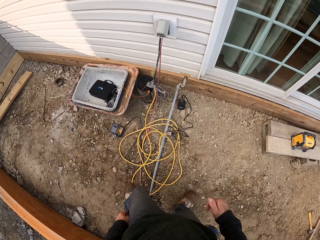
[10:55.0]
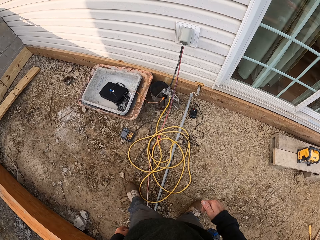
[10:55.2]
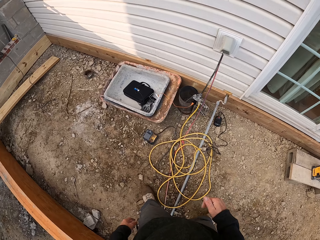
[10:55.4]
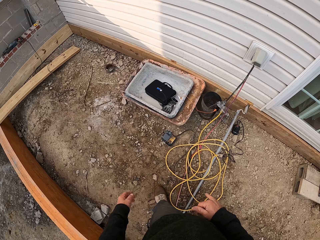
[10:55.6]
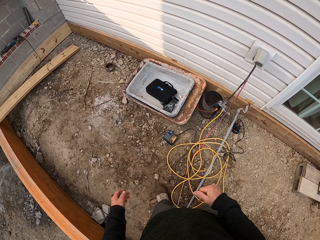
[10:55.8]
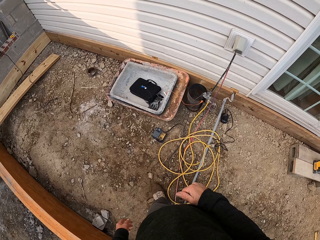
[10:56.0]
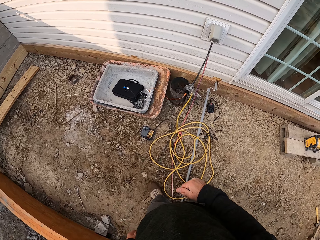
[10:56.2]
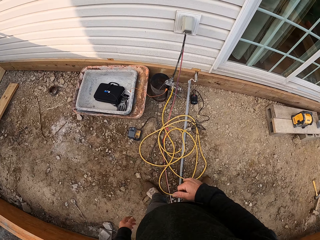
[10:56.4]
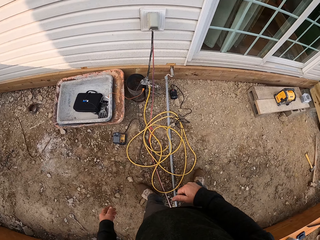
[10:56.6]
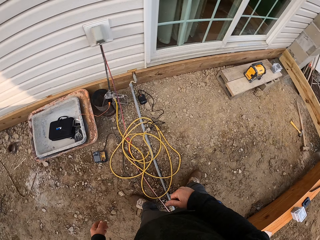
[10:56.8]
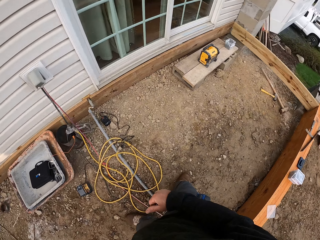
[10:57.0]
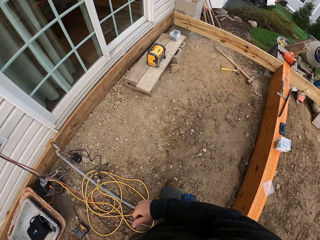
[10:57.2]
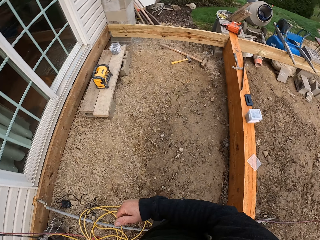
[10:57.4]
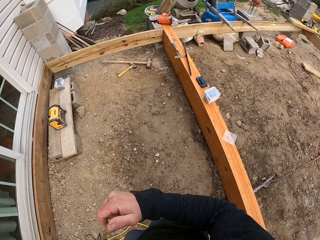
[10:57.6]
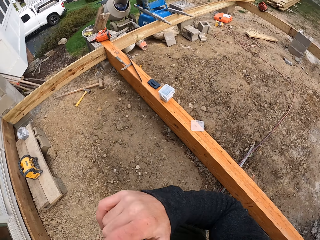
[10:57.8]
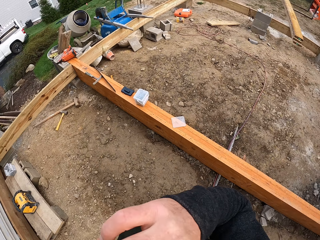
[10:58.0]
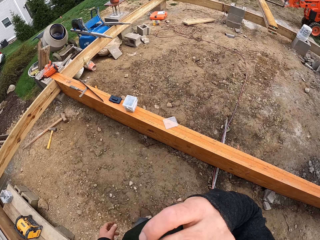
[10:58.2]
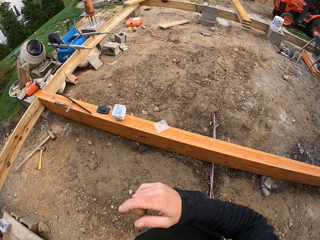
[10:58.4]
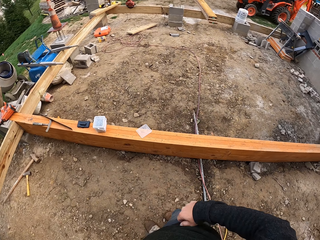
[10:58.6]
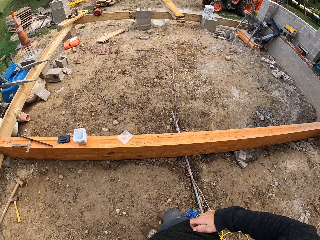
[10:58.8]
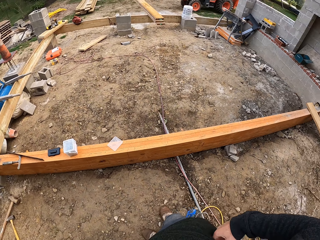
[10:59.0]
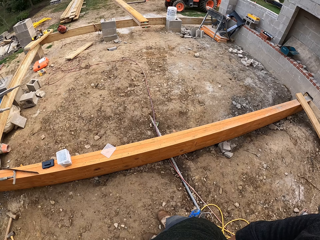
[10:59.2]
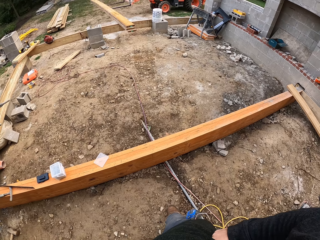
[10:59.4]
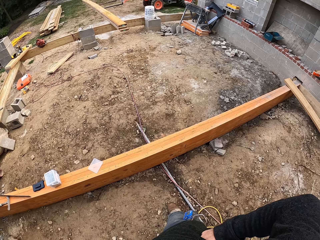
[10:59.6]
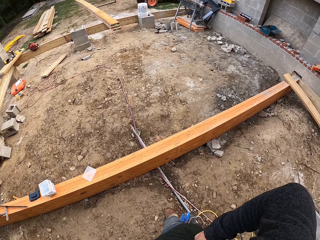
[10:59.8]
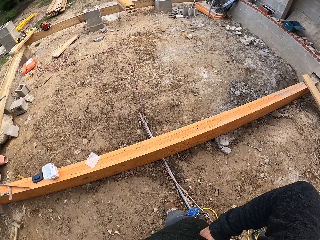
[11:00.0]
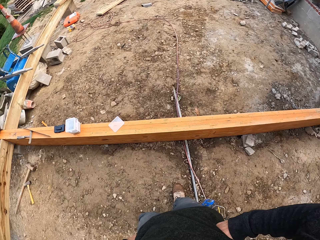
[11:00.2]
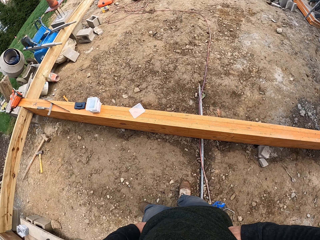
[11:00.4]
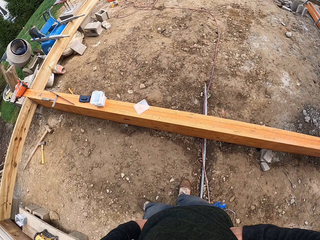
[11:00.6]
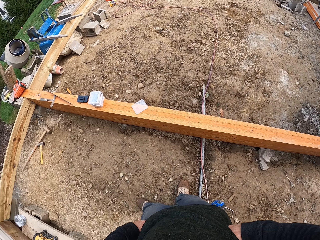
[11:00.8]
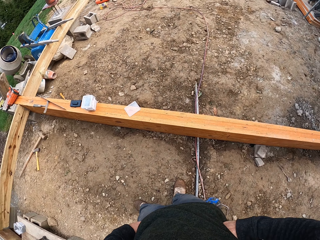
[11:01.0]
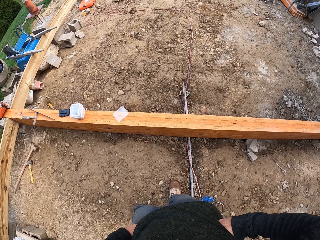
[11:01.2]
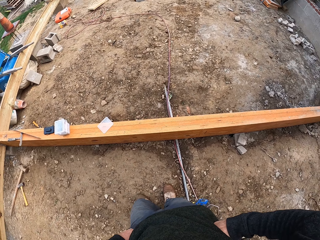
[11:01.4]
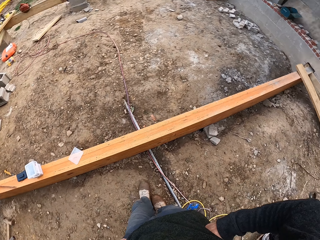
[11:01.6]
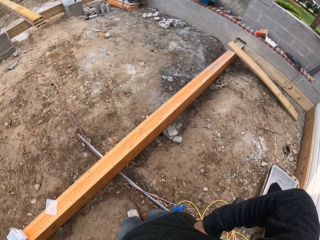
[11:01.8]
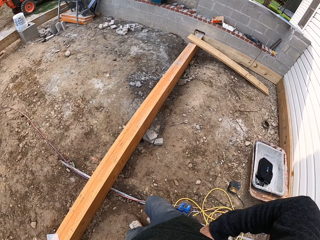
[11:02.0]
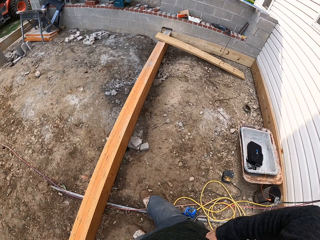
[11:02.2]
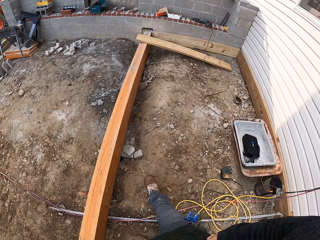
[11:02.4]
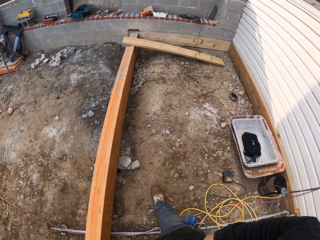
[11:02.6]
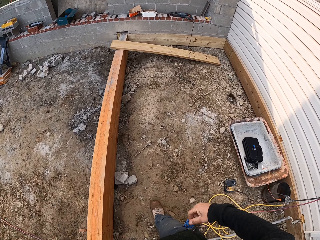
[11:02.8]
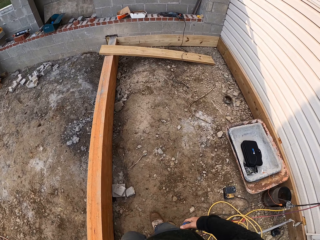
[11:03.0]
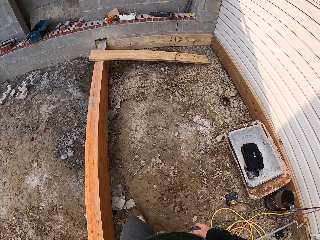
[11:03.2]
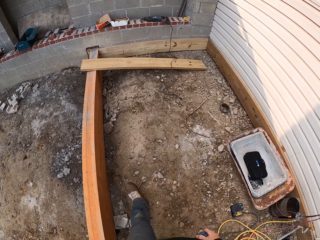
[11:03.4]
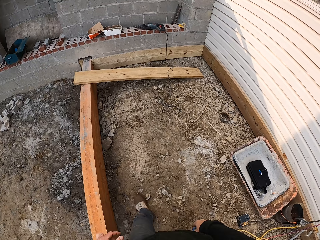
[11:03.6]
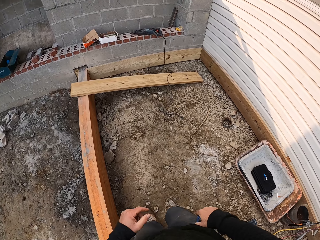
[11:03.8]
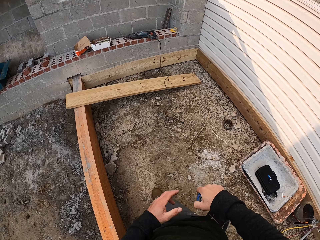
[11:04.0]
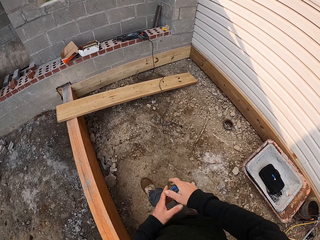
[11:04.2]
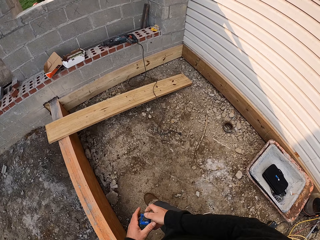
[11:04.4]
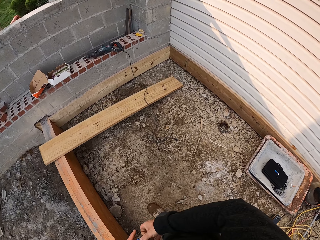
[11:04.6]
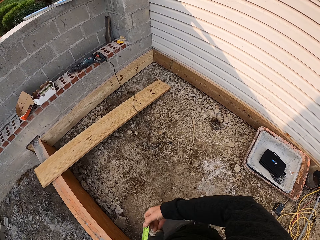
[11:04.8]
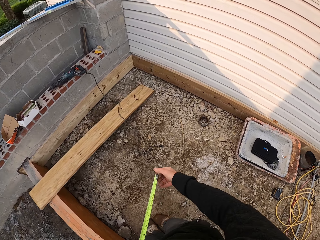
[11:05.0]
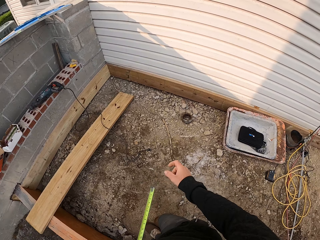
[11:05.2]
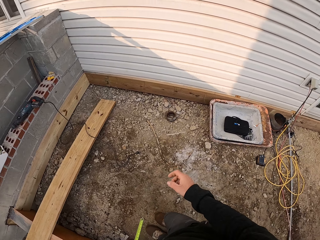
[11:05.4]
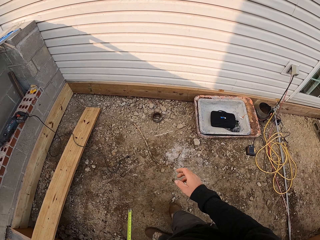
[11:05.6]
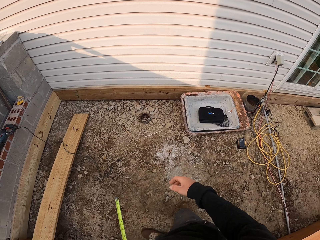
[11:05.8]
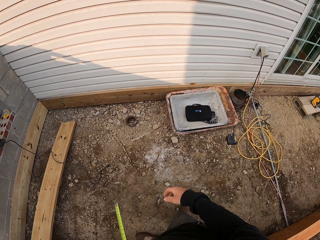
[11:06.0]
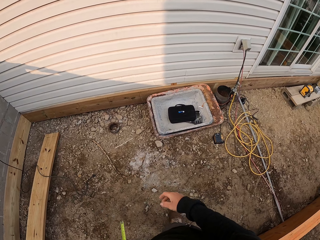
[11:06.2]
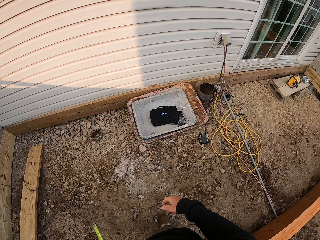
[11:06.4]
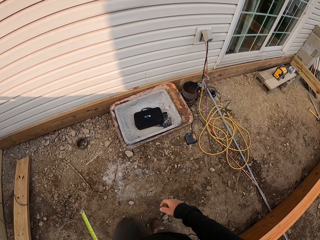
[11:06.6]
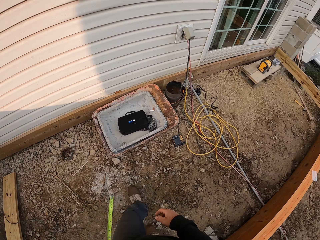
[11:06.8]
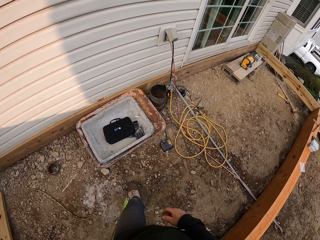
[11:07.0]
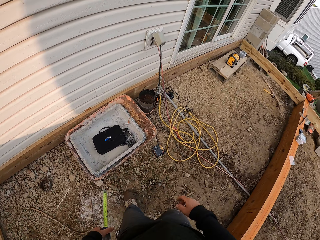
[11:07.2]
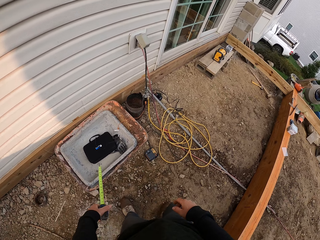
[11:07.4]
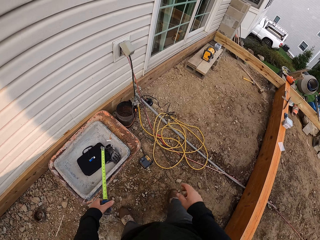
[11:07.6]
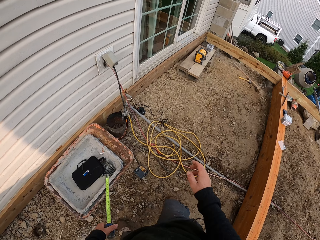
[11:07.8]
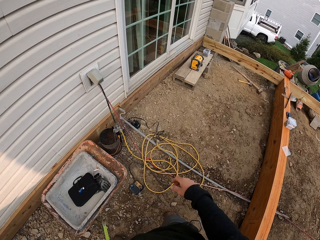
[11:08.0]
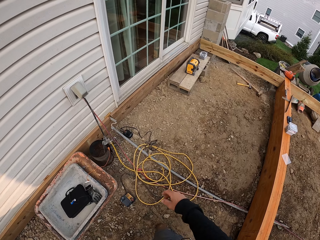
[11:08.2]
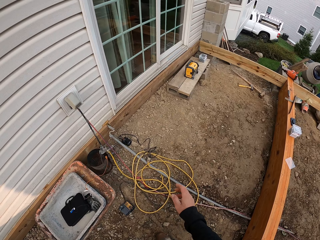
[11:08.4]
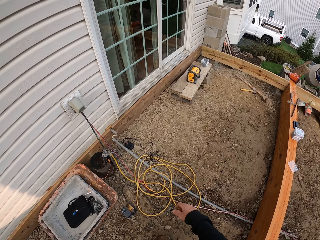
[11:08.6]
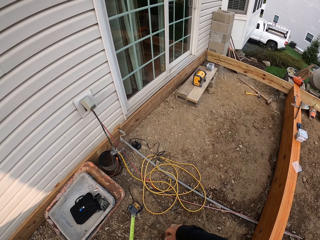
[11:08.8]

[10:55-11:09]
The camera wearer removes a tape measure from his pocket. He pulls the tape measure from the case.

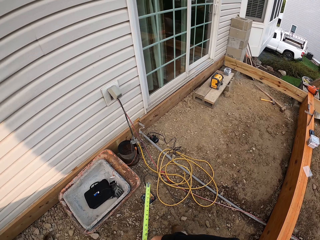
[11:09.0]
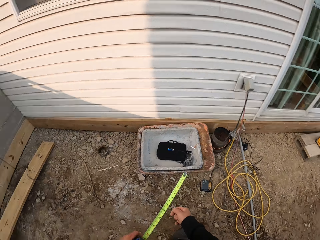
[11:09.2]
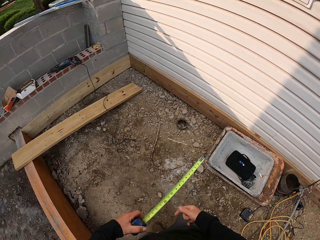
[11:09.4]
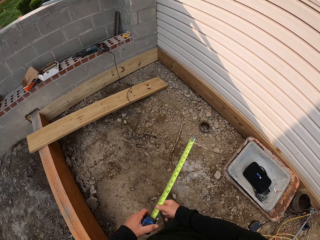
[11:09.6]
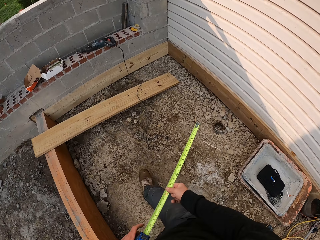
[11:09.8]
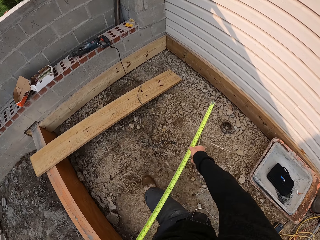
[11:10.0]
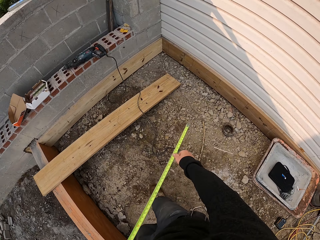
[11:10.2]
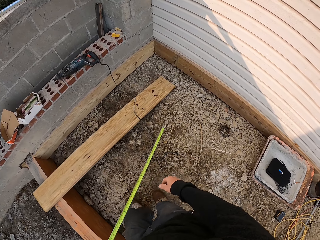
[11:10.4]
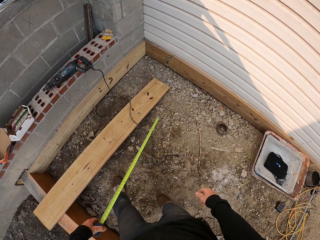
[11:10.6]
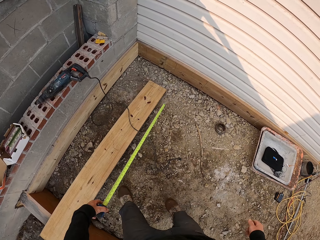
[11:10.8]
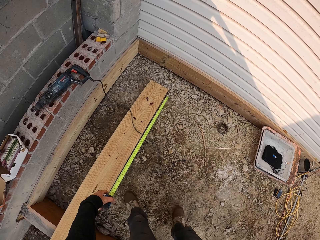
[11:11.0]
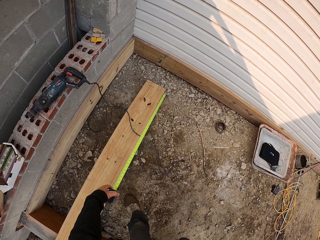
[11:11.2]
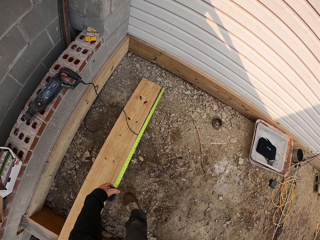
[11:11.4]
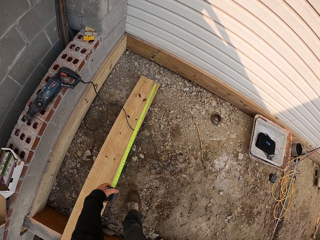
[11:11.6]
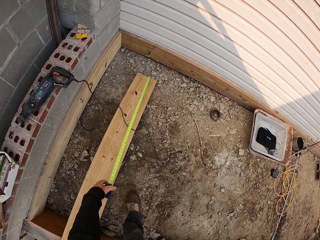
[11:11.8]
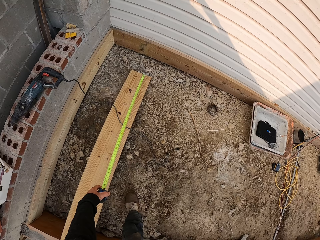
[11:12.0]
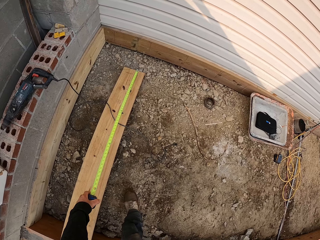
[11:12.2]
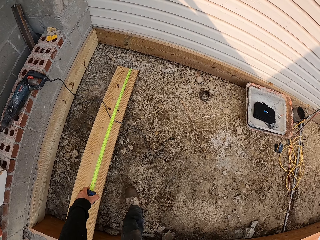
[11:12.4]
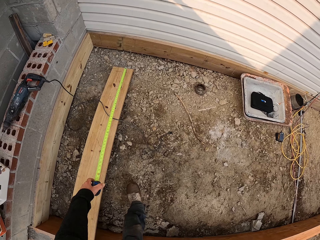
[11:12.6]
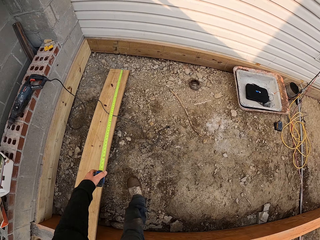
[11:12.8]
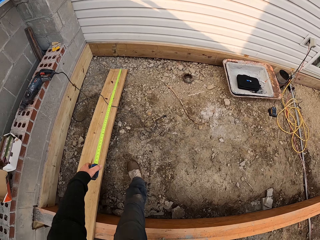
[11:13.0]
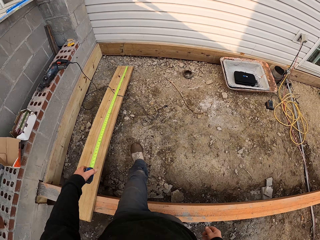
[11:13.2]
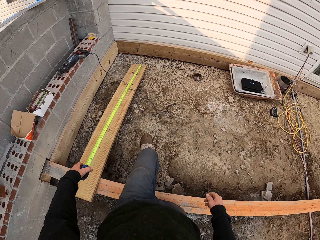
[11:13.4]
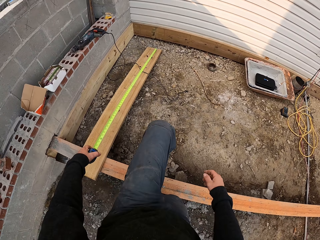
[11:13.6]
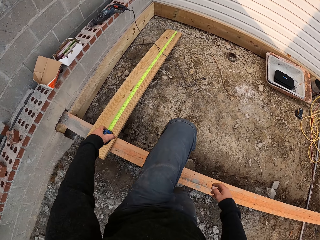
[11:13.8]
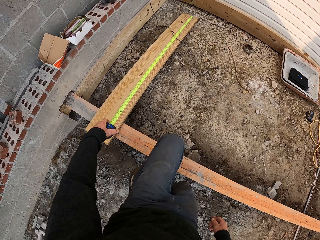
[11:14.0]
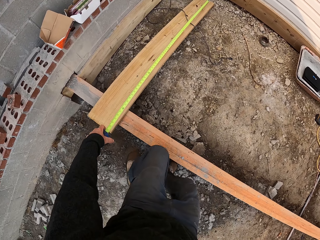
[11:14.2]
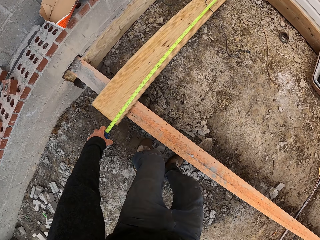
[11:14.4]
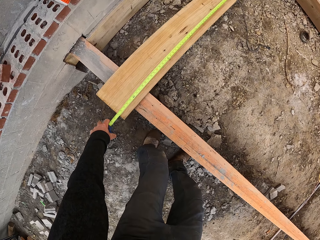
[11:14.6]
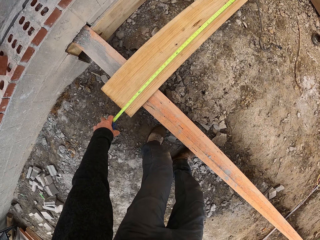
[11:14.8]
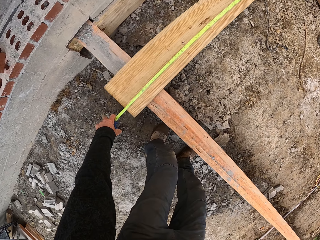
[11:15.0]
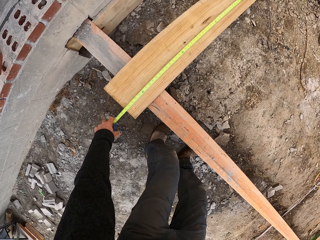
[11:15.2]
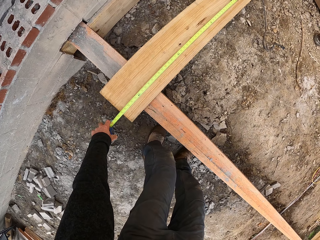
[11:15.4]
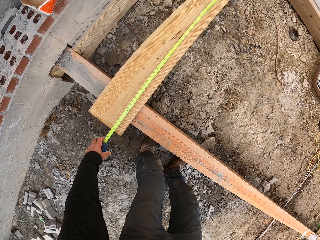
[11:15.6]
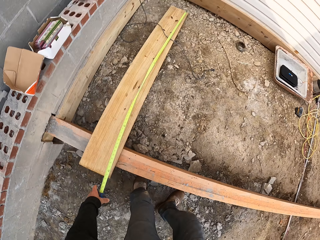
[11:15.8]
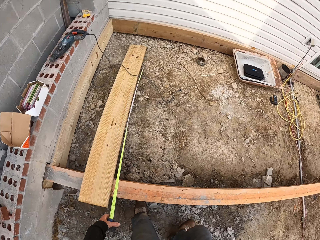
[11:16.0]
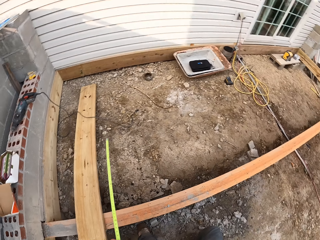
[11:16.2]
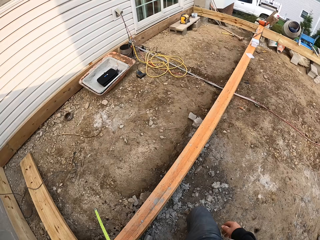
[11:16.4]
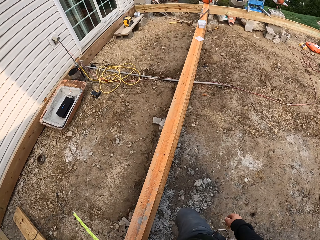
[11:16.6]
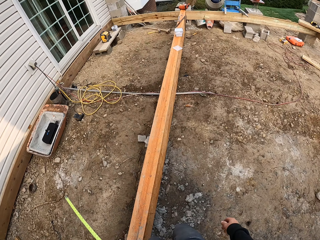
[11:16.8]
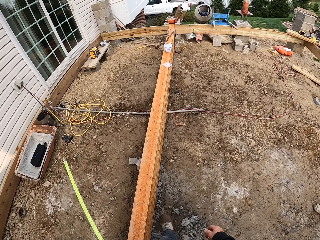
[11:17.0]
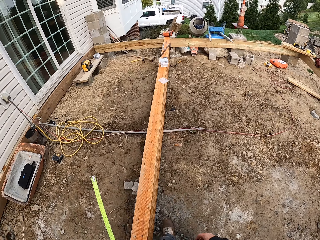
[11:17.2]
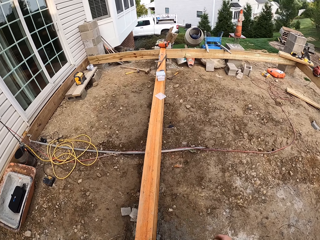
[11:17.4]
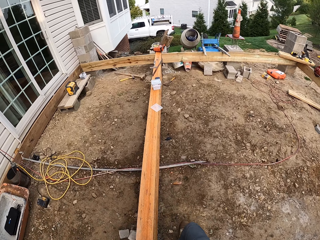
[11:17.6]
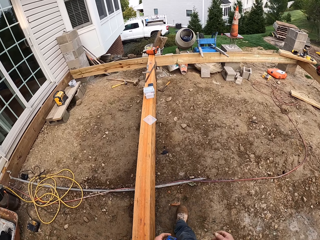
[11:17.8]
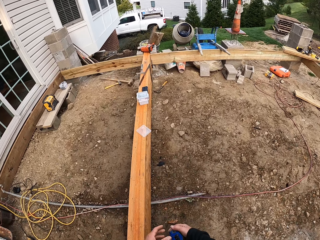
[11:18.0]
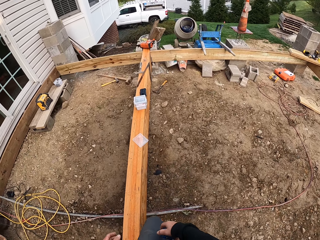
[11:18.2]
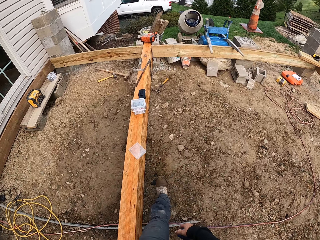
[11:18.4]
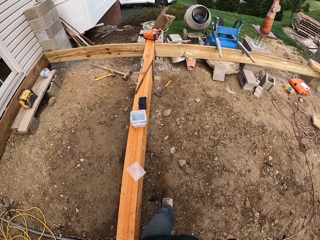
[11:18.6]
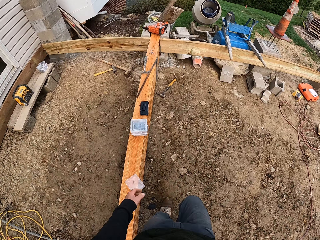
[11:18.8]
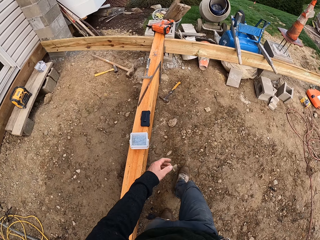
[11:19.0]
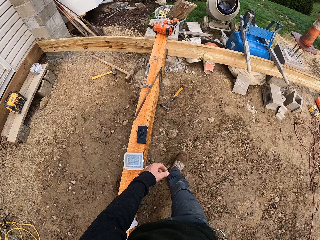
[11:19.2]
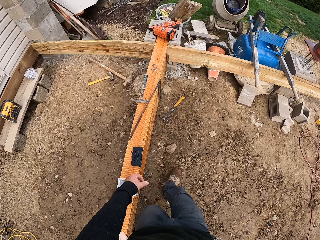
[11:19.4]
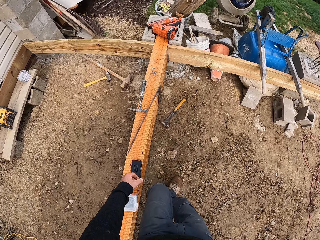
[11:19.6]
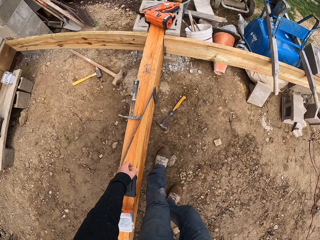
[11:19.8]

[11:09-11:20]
The camera wearer measures the wood with the tape measure. They place the tape measure on the wood. They measure the length of the wood. They close the tape measure. They move around the working station.
